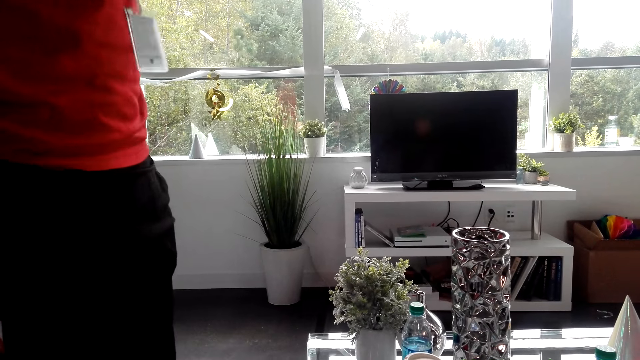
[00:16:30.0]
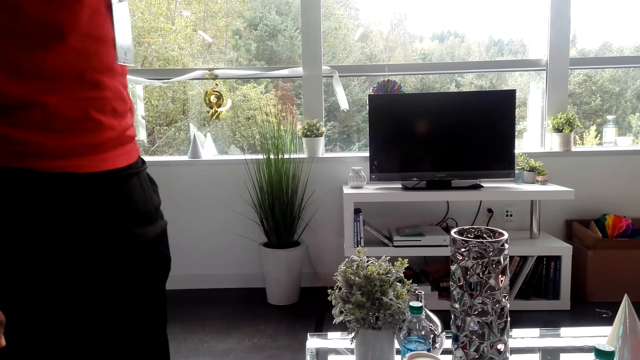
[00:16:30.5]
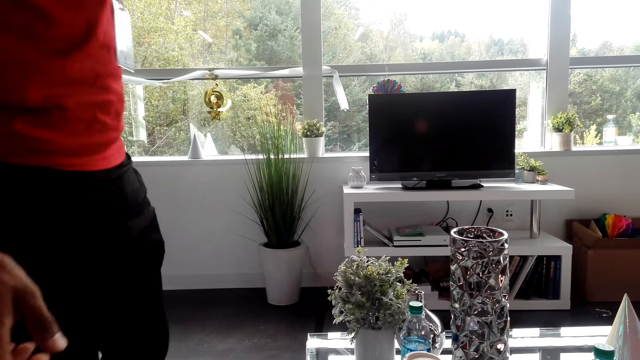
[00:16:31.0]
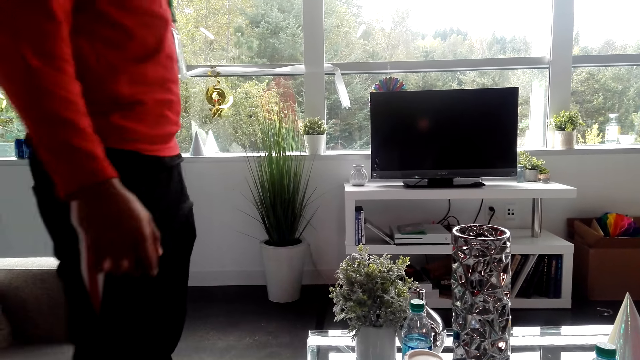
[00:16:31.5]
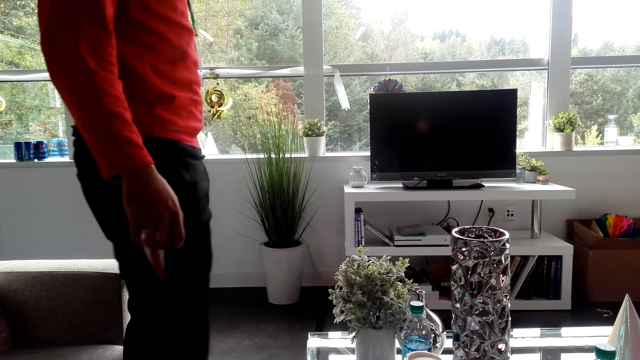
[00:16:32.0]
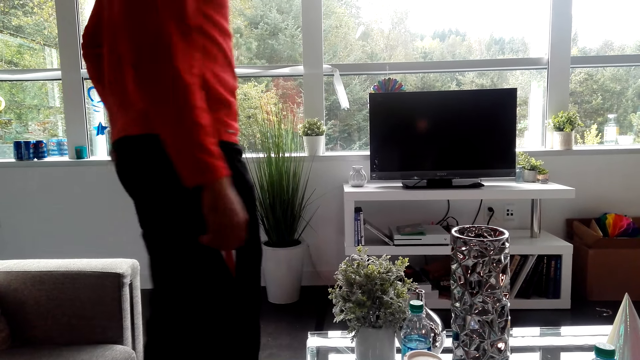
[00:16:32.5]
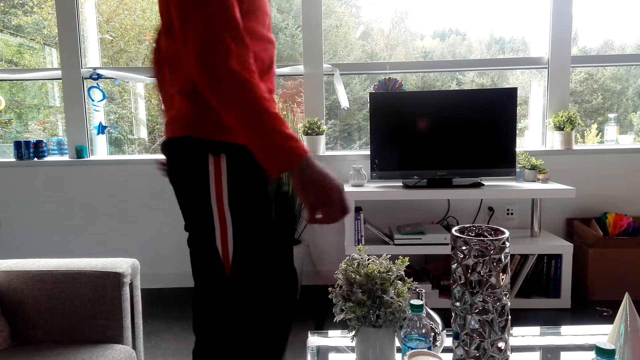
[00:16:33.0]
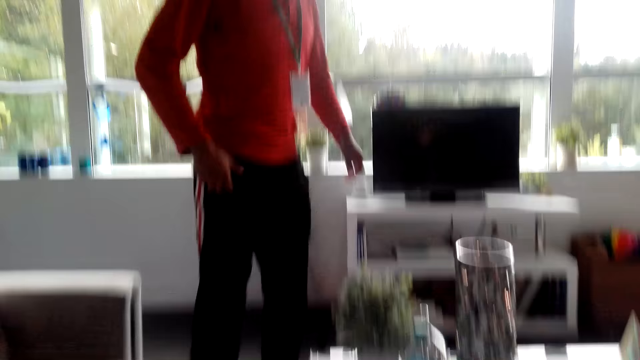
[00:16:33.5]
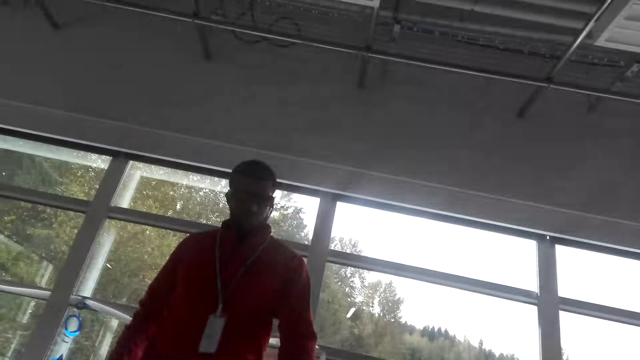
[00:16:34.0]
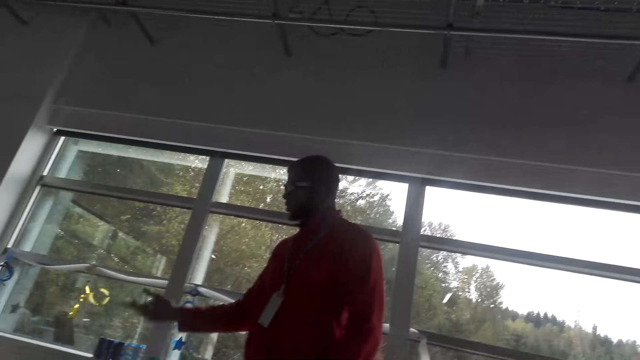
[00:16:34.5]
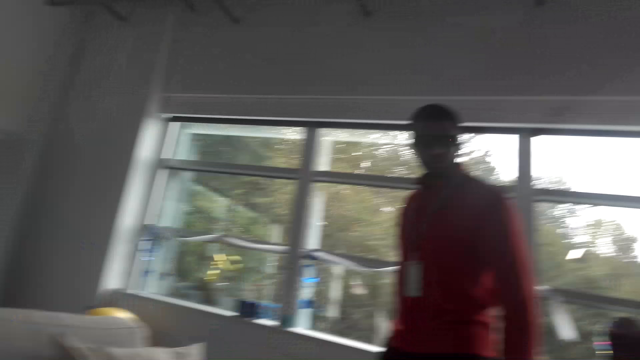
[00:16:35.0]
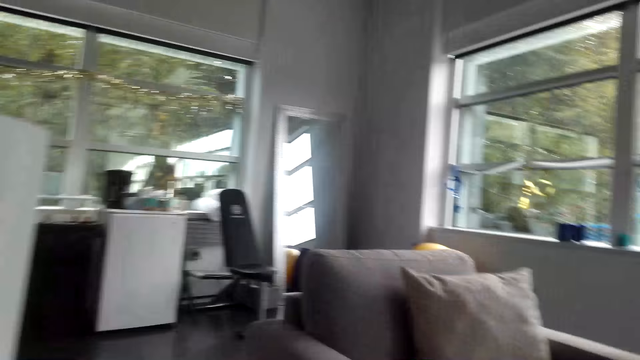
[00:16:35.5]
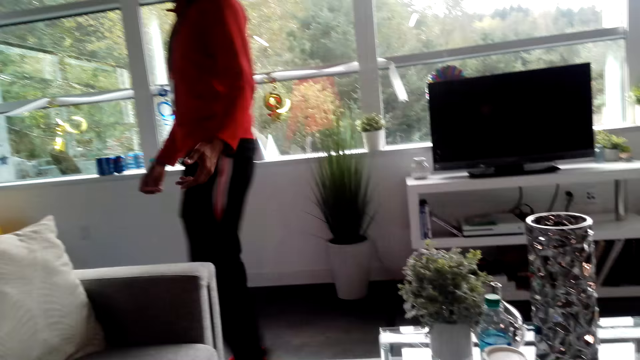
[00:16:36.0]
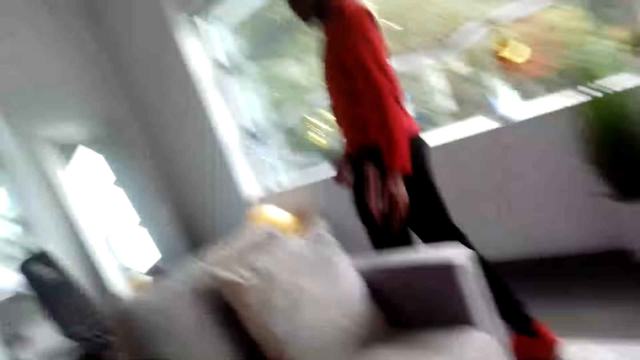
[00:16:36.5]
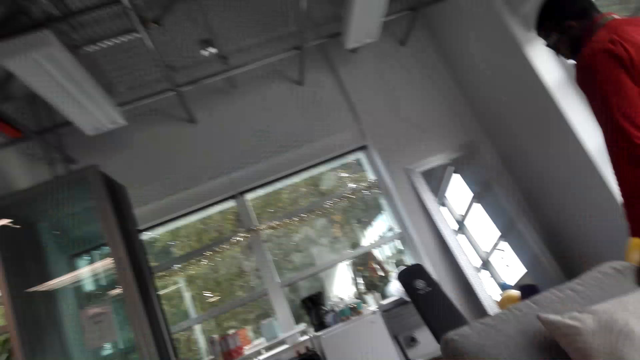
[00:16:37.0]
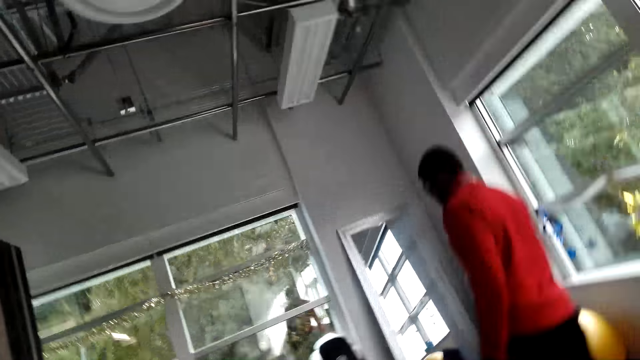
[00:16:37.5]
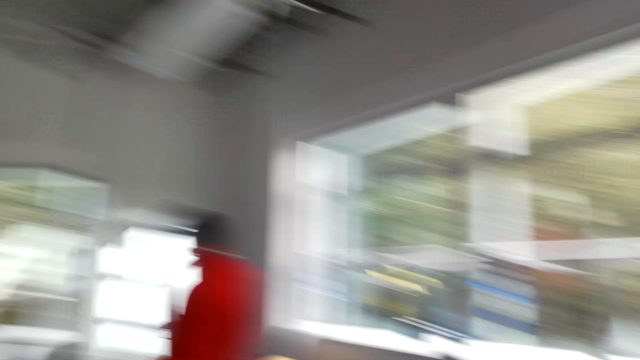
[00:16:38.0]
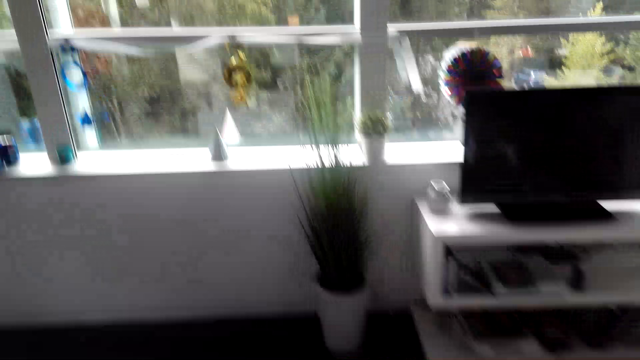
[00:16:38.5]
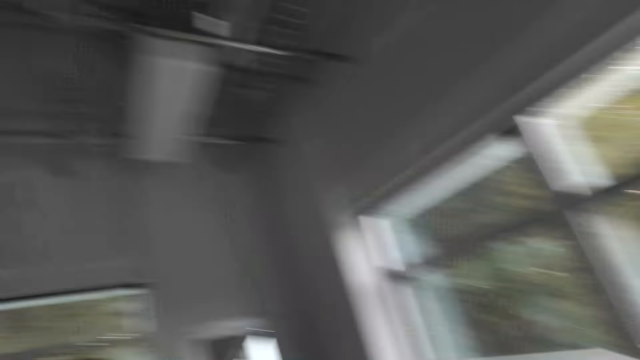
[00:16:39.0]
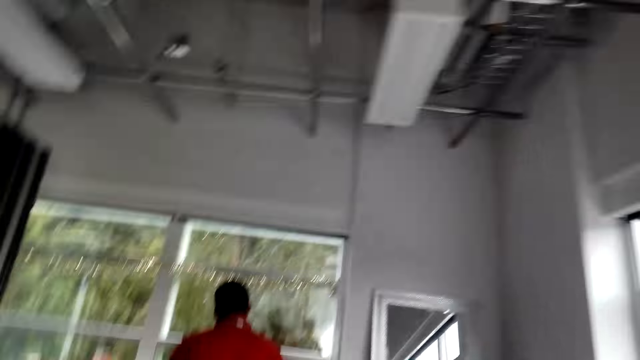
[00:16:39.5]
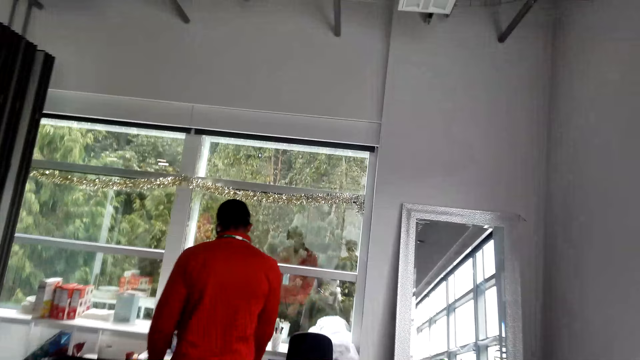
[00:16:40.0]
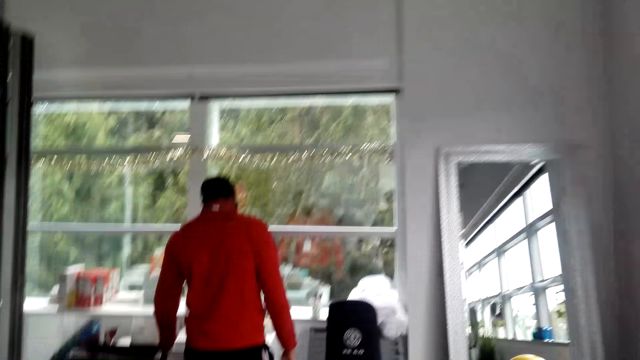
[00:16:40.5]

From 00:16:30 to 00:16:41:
A man walks in the room. The man dialogues with the camera wearer. The man walks towards the coffee maker. The camera wearer stands up on his feet. He walks in the room, follows the man. The man stands next to the coffee maker.

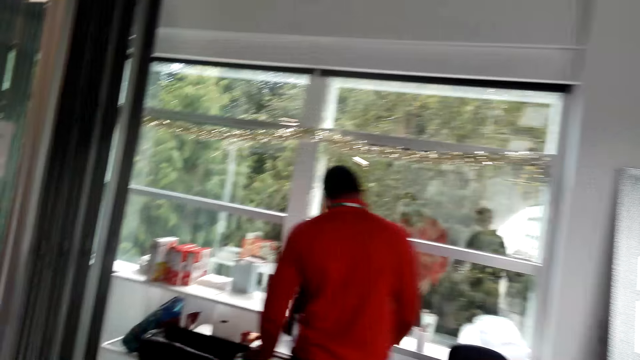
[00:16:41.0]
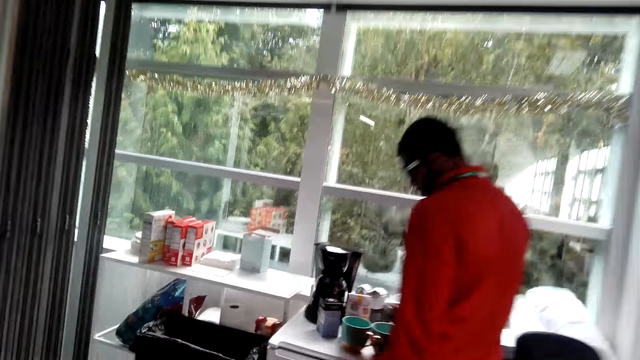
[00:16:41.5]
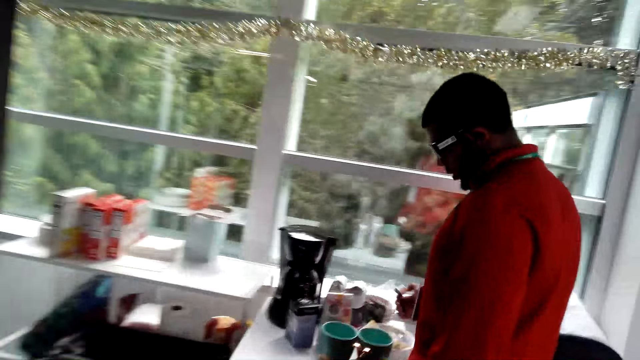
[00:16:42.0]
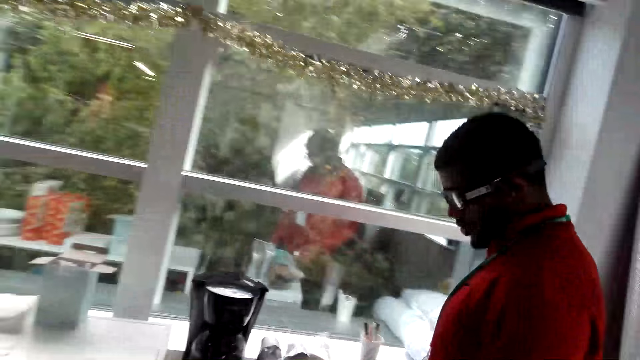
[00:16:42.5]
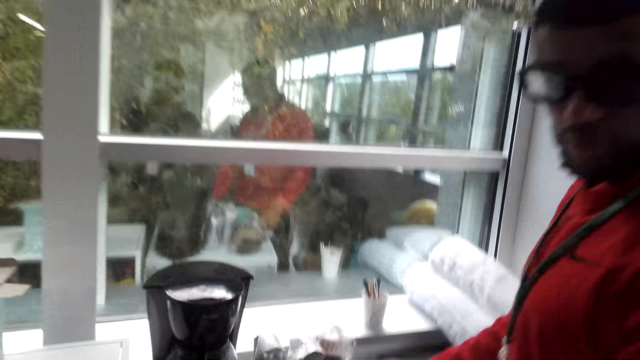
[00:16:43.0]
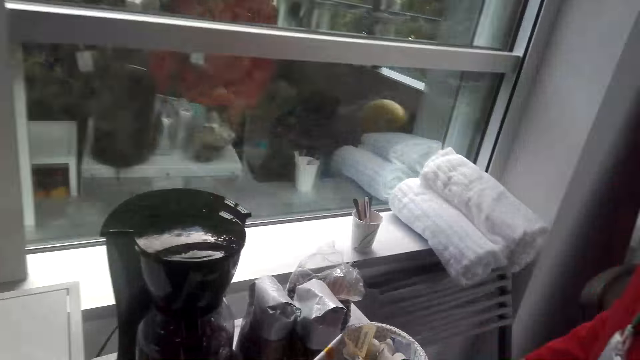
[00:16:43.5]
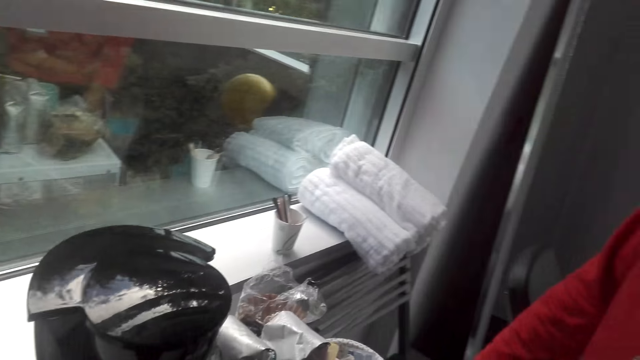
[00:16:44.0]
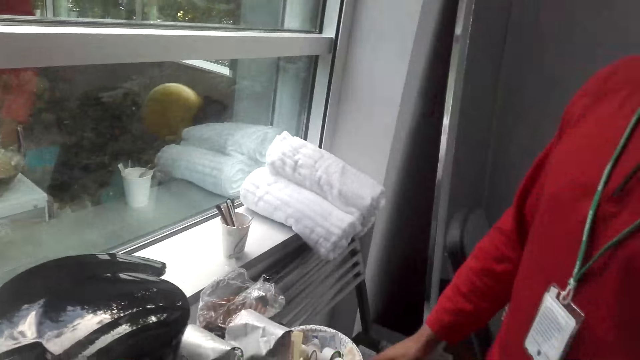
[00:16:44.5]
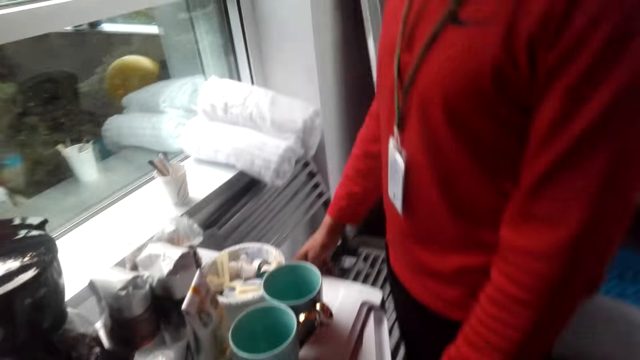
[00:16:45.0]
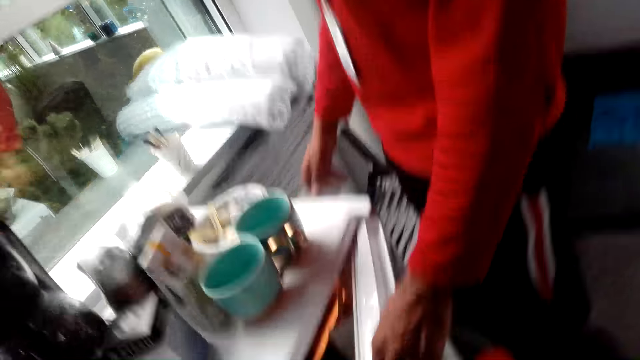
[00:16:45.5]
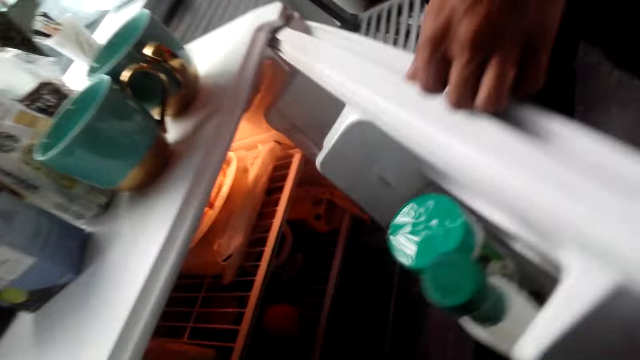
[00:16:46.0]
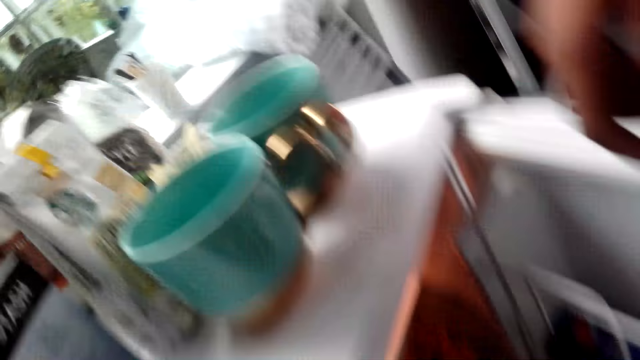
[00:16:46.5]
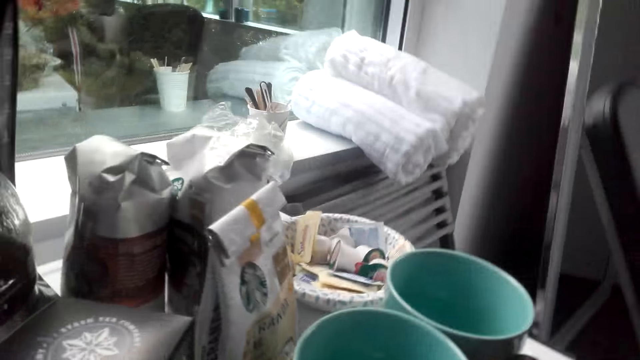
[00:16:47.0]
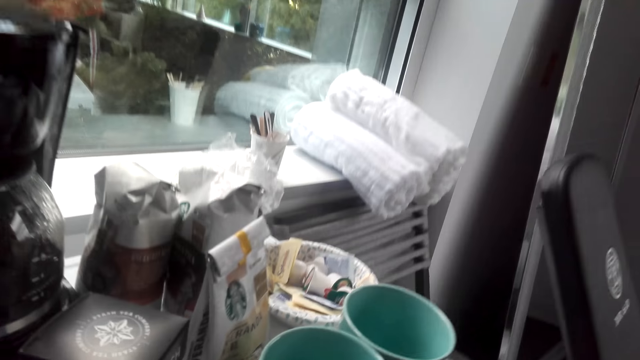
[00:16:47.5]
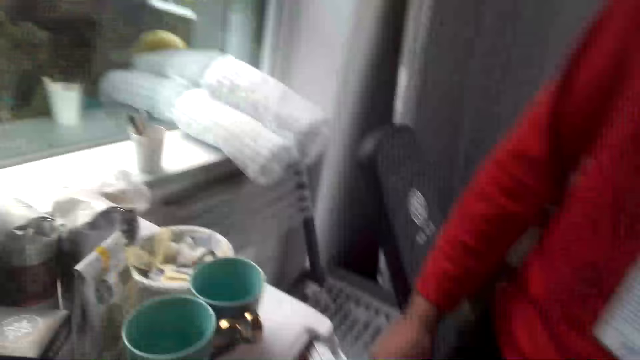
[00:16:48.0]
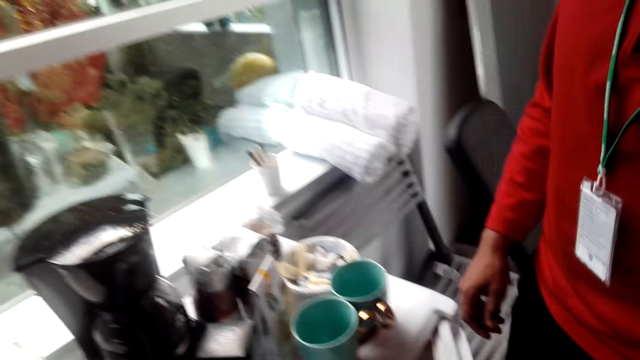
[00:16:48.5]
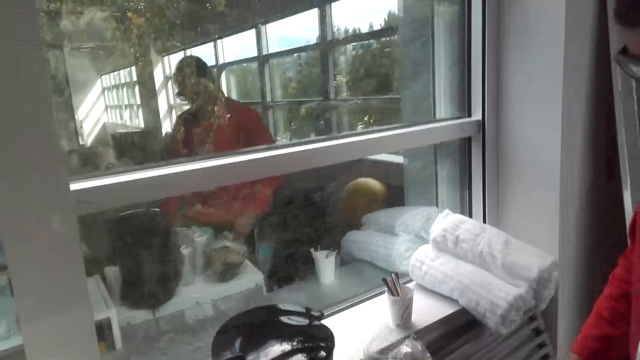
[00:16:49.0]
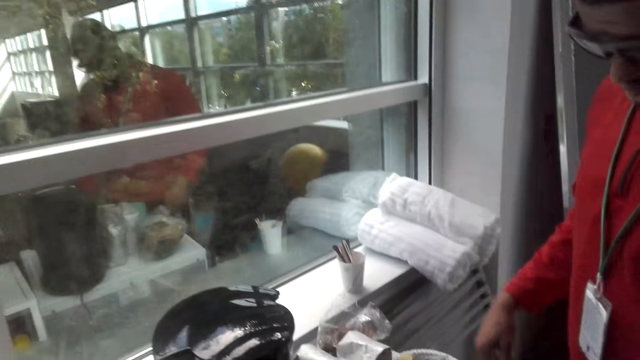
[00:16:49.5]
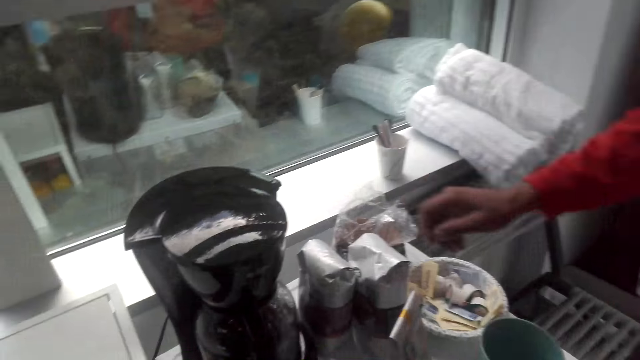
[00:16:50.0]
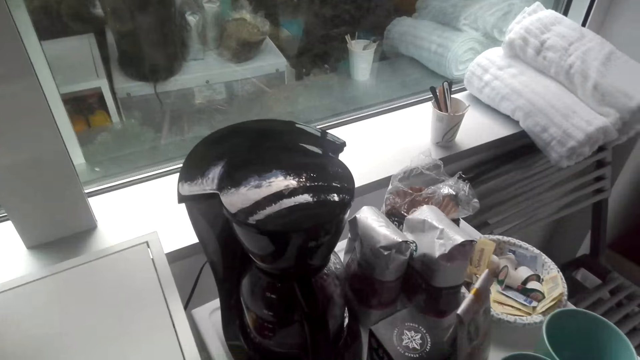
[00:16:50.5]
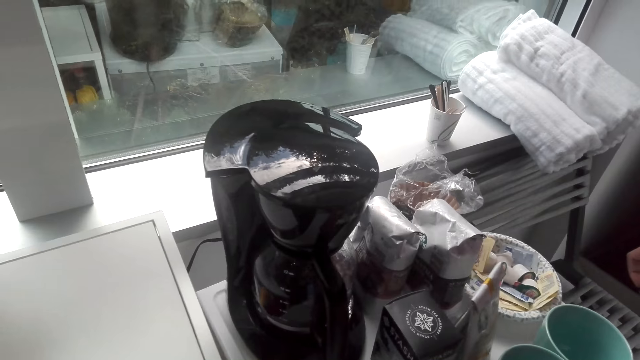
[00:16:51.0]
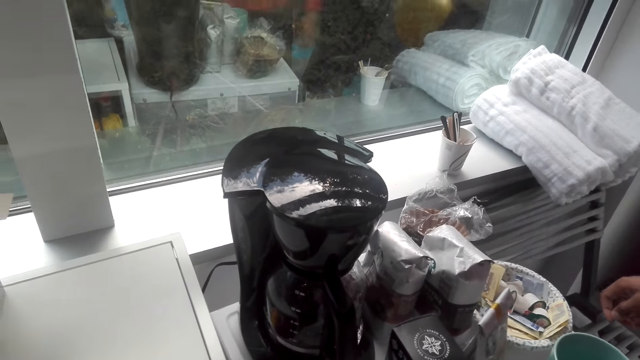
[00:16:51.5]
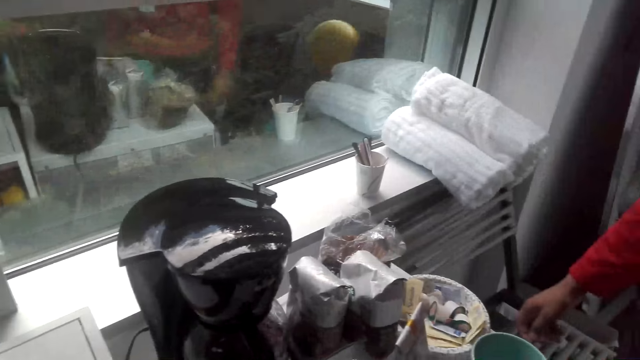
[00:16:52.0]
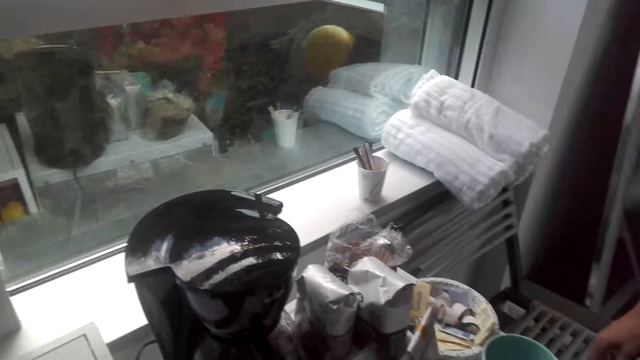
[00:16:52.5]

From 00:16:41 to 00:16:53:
A man dialogues with the camera wearer and holds a coffee creamer. The camera wearer looks down. The man opens the fridge door. The camera wearer peeps inside the fridge. They stare at the top of the fridge. The man closes the fridge door.
